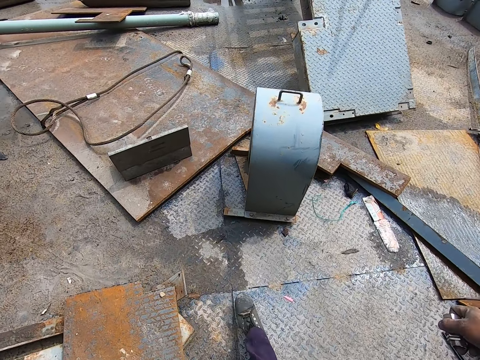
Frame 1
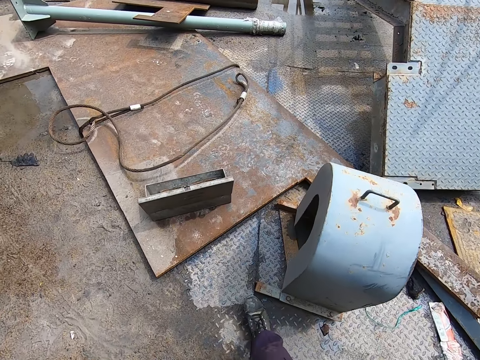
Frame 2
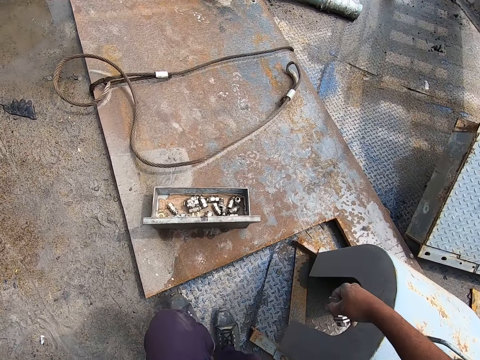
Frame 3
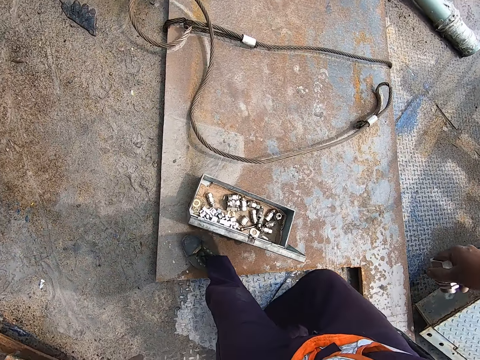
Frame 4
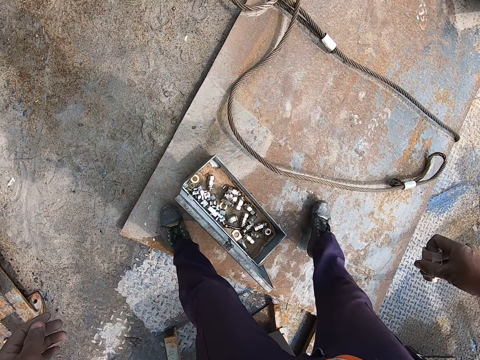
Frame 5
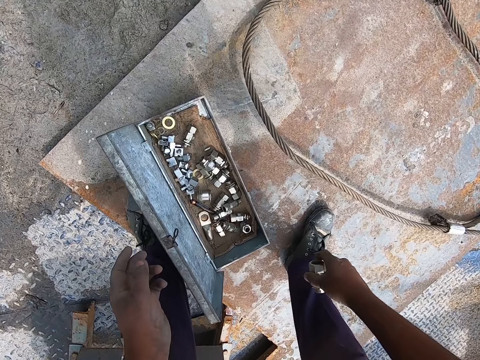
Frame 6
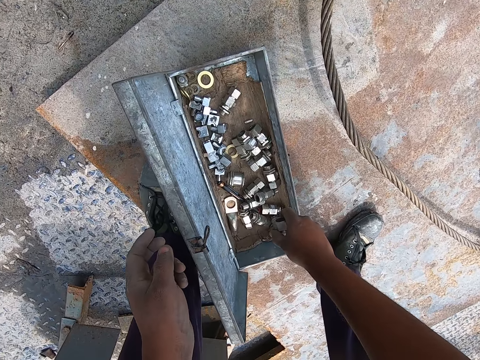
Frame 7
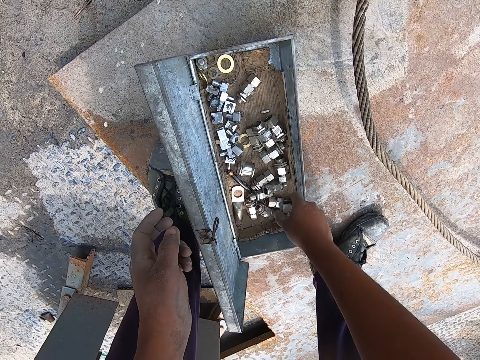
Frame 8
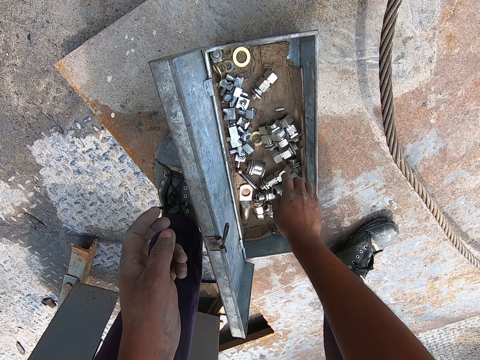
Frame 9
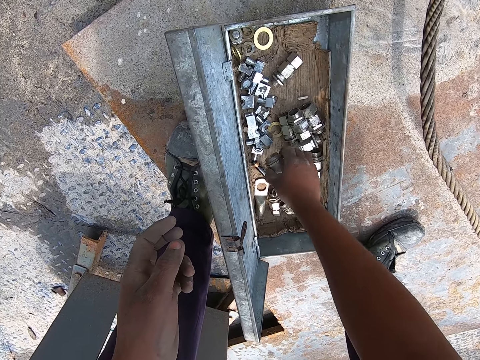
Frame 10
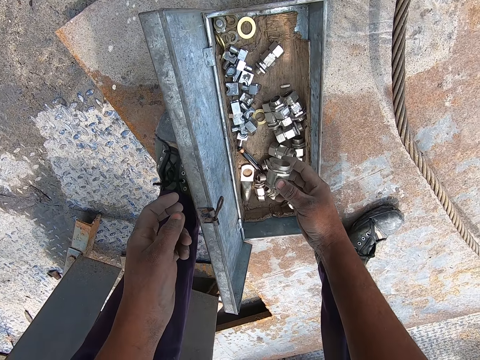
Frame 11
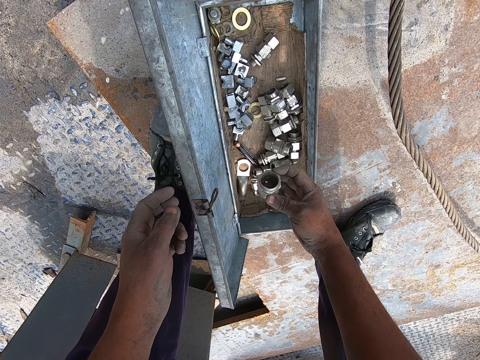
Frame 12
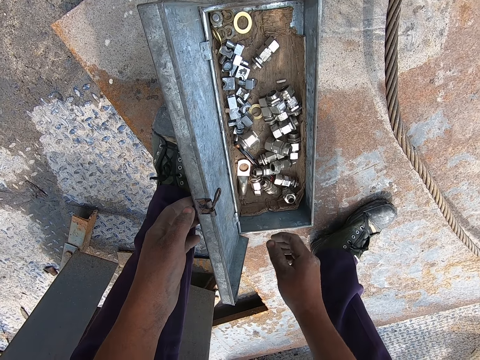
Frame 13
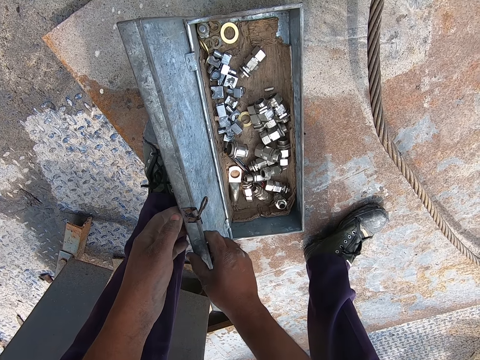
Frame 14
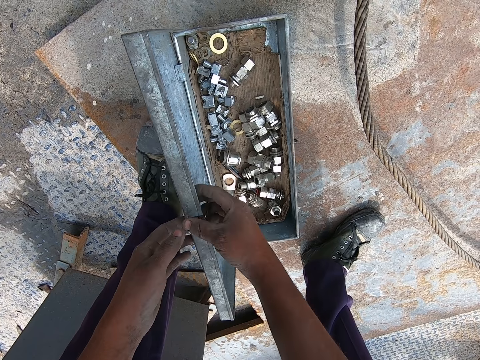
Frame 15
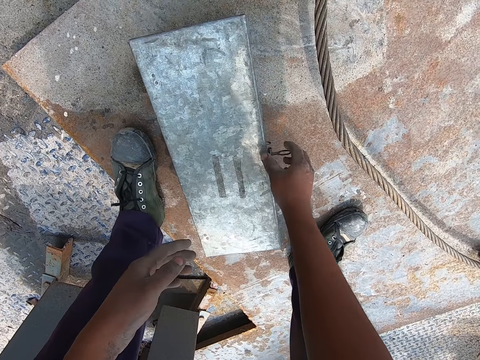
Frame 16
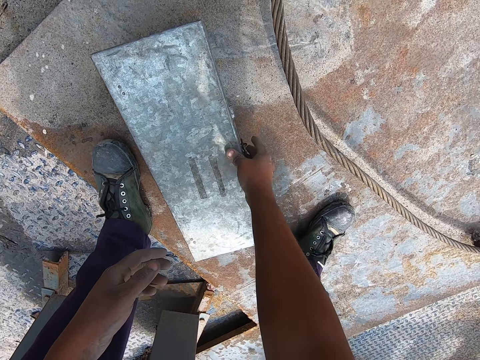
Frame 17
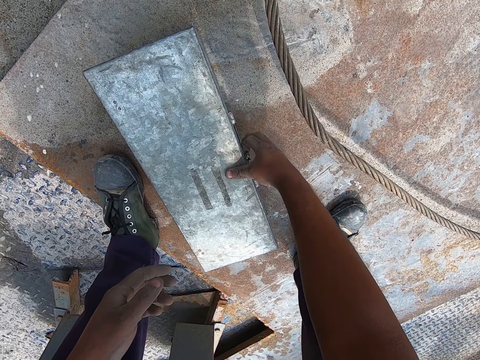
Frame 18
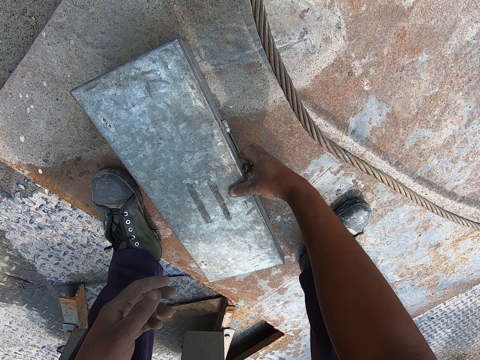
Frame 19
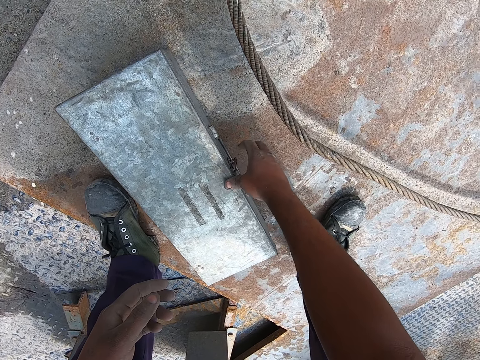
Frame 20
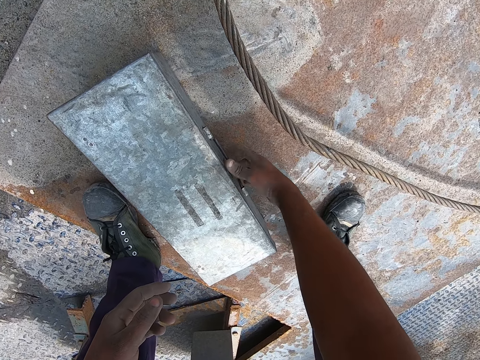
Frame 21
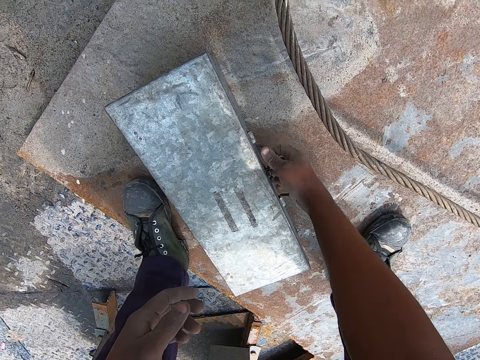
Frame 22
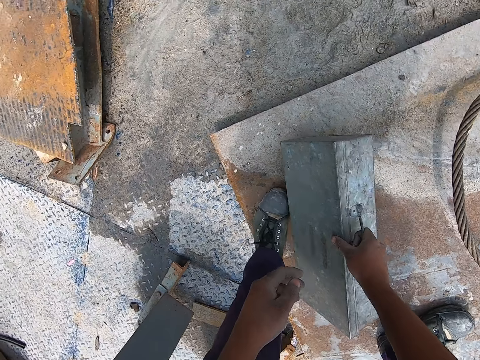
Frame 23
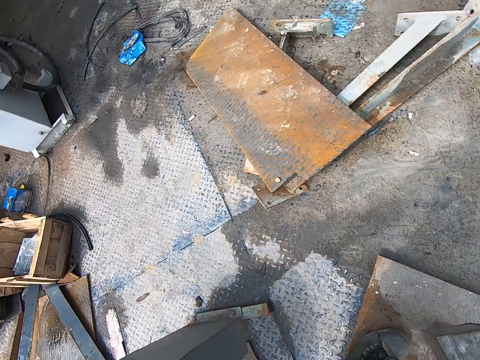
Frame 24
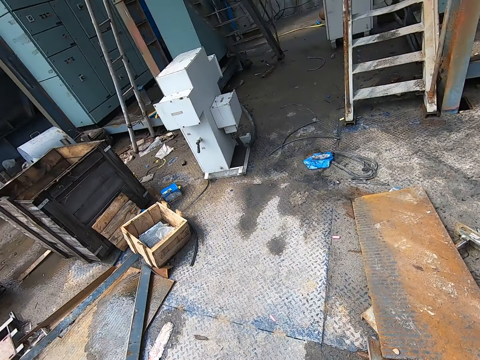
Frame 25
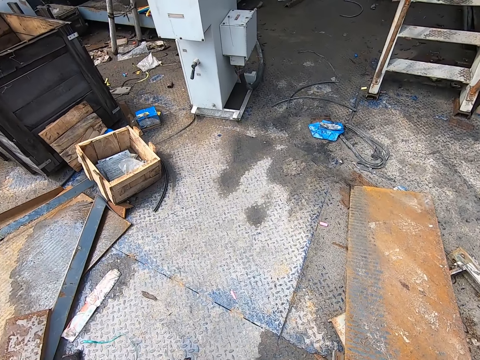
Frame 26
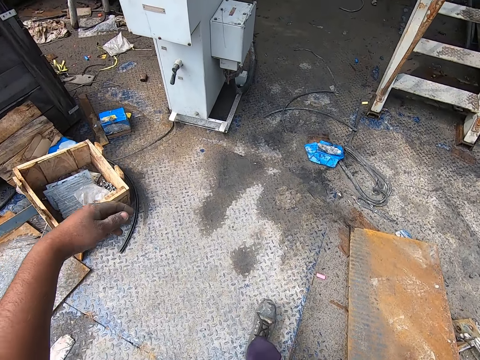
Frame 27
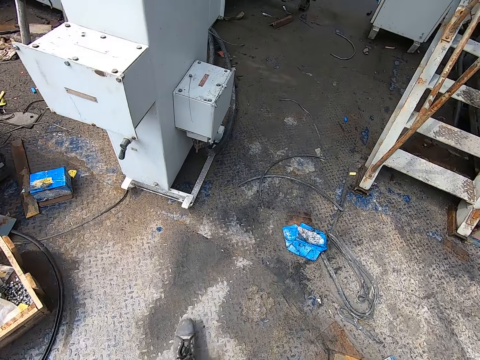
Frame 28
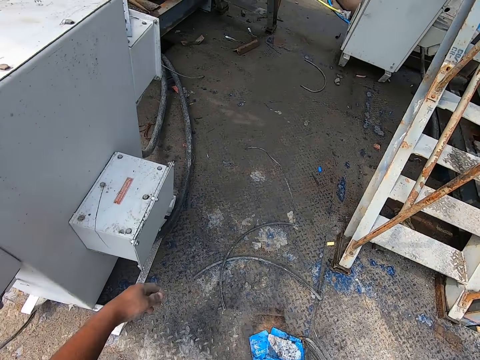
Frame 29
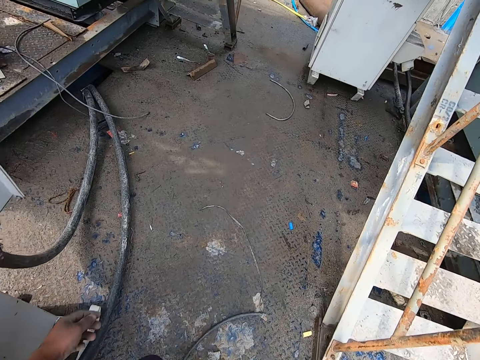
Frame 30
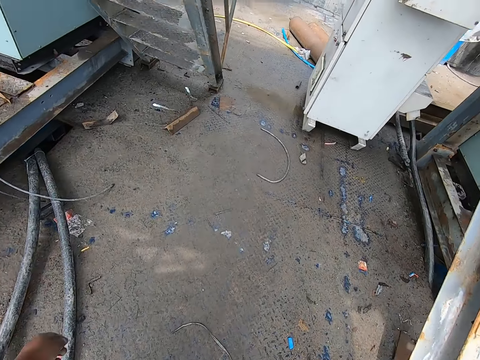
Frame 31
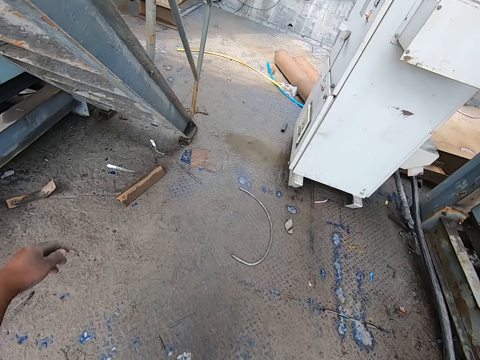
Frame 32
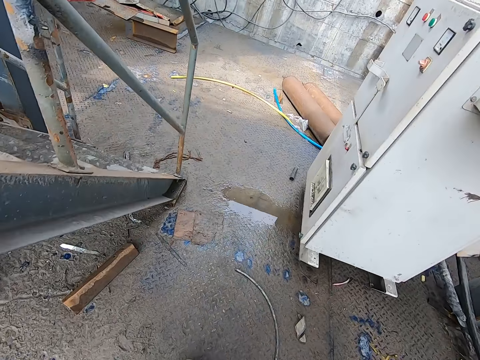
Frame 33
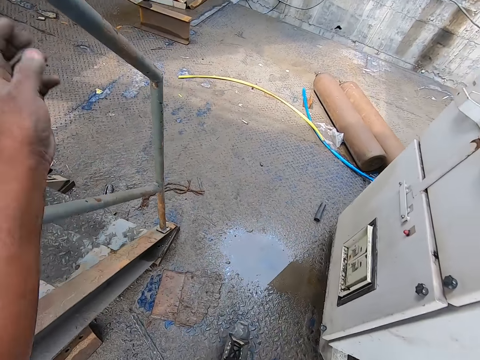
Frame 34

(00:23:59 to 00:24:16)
The camera wearer drops the bolt in the tool box. They pick the bolt from the tool box. They drop the bolt in the tool box. They close the tool box. They pick up the tool box. They carry the tool box. They walk around the construction site.

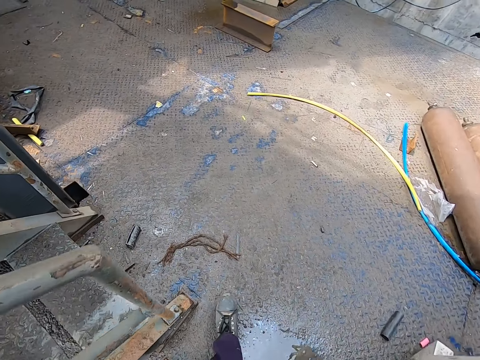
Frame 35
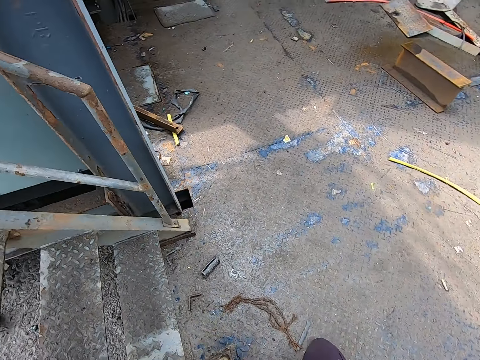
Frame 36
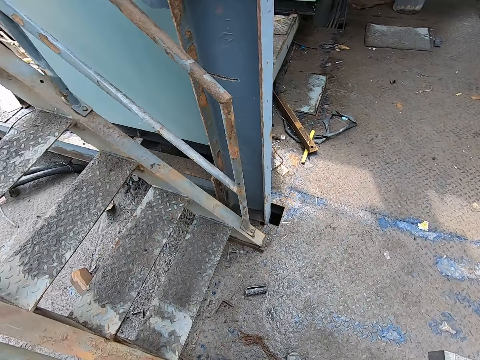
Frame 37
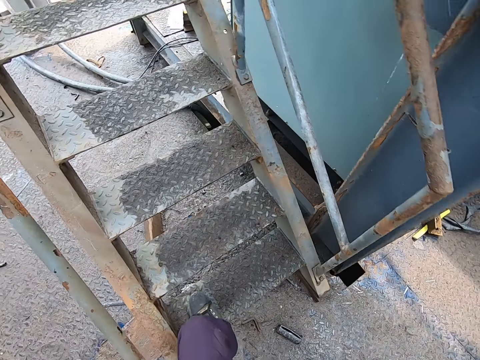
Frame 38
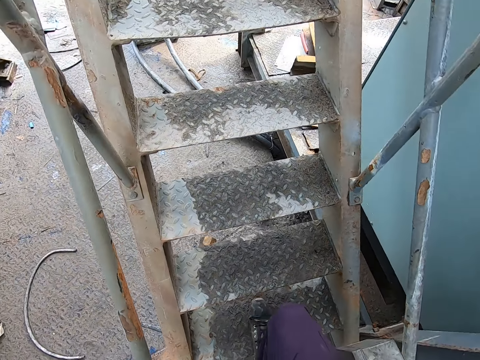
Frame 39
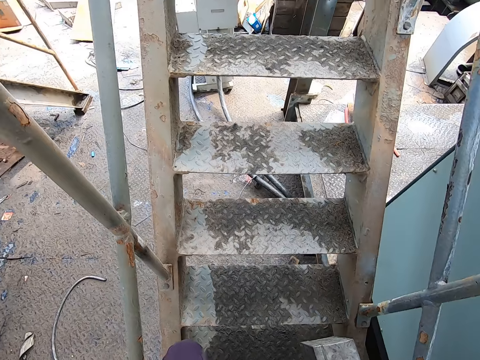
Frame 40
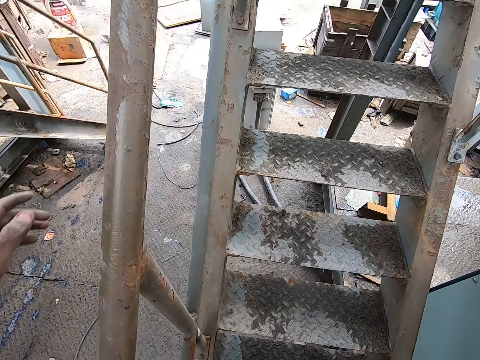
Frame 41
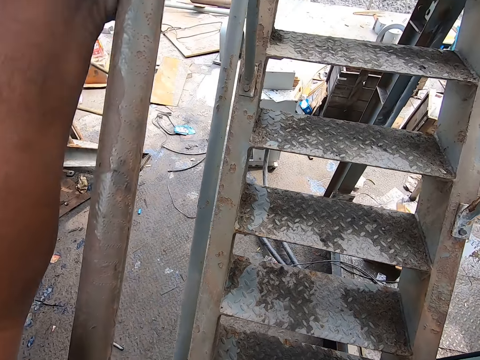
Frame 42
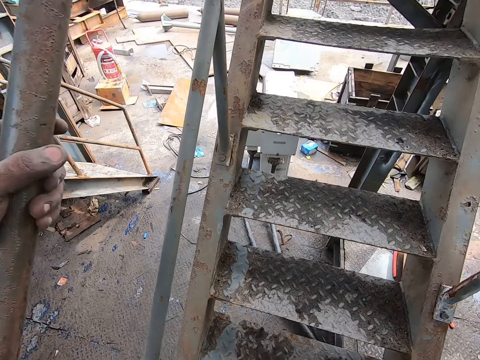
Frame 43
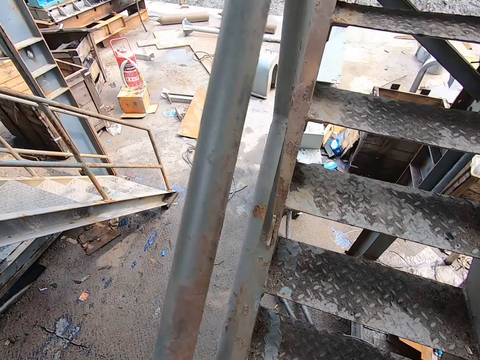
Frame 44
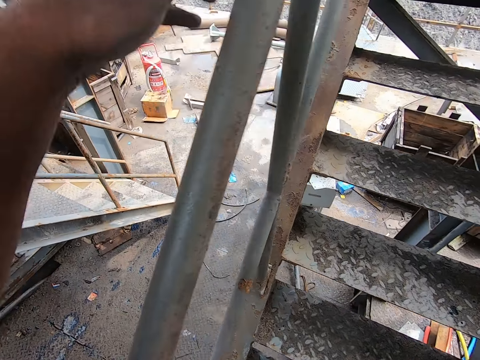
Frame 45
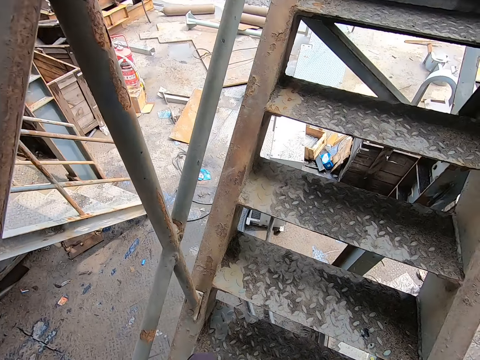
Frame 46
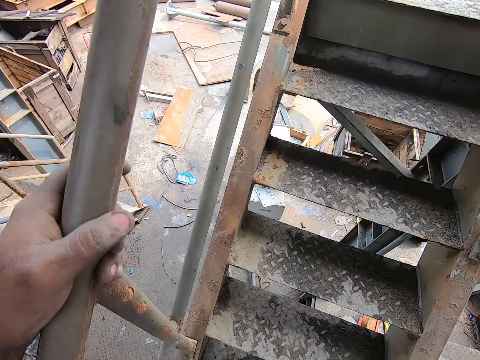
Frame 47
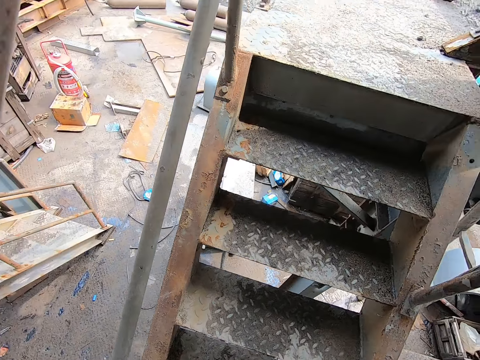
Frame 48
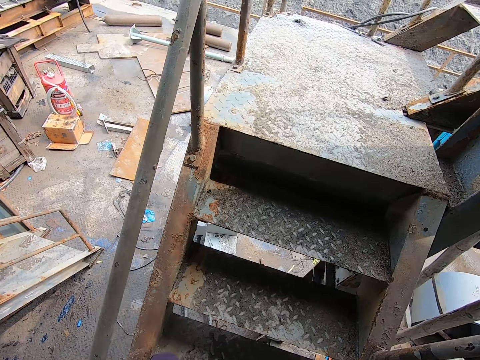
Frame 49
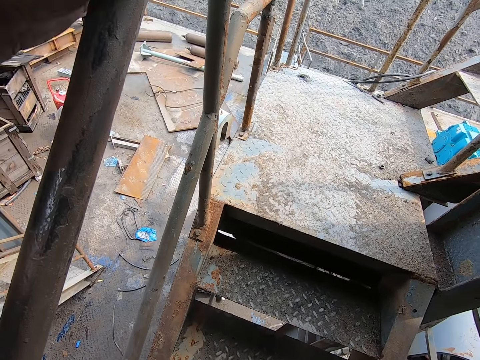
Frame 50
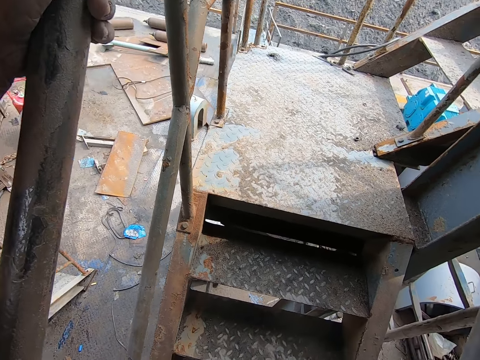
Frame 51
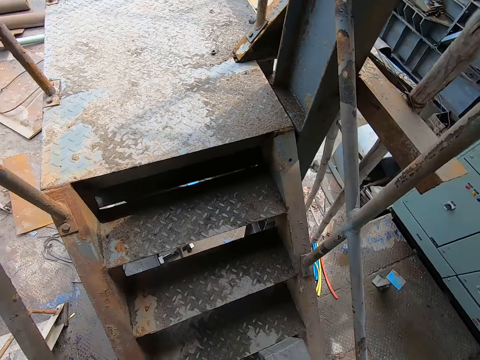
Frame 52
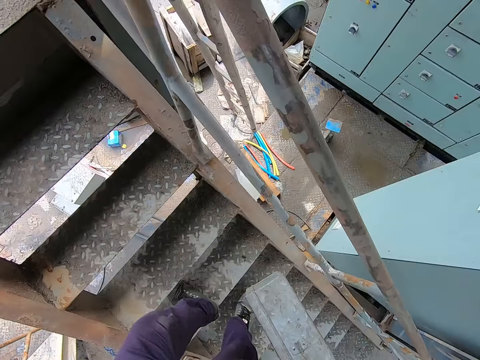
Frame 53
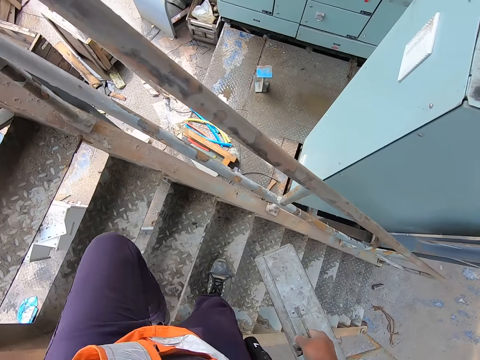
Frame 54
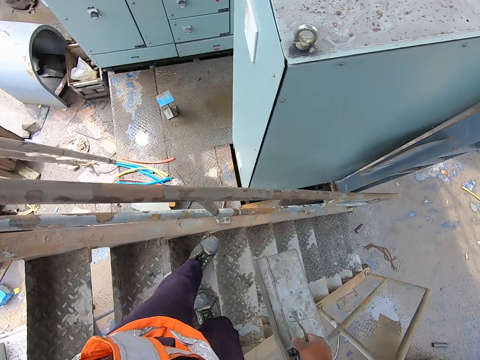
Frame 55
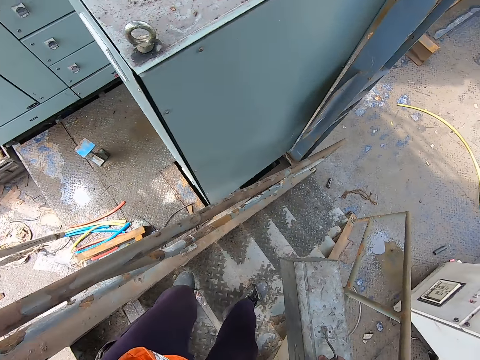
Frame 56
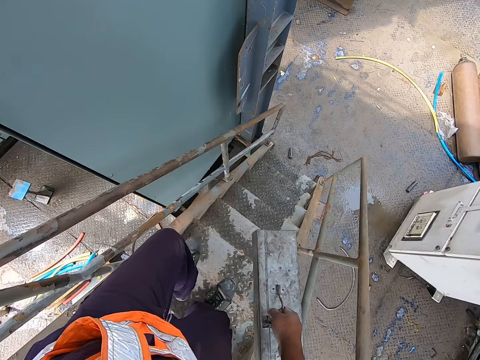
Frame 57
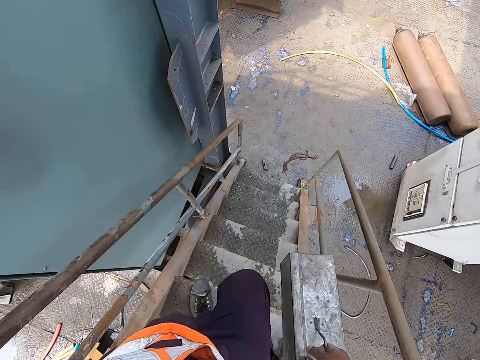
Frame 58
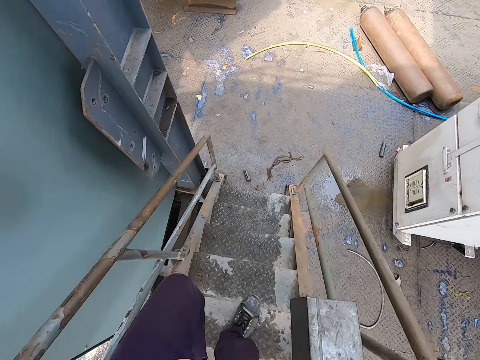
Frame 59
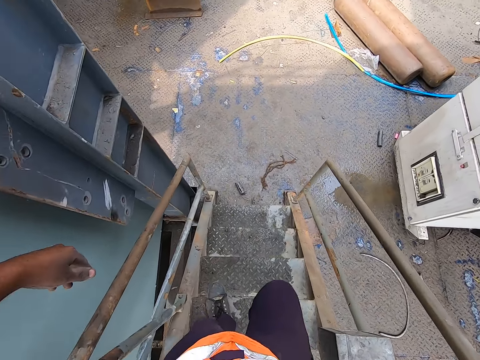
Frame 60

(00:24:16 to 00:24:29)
The camera wearer climbs up the ladder or staircase. They climb down the ladder.
